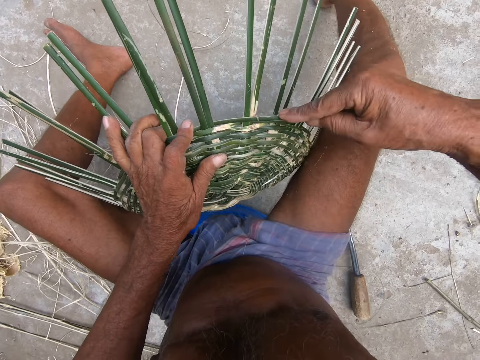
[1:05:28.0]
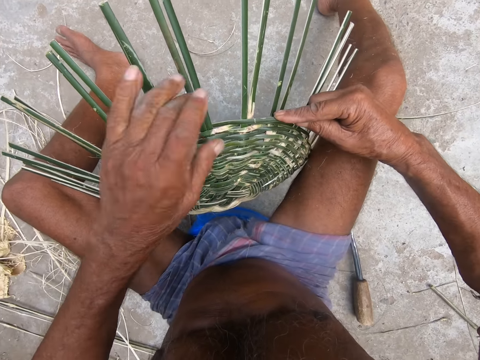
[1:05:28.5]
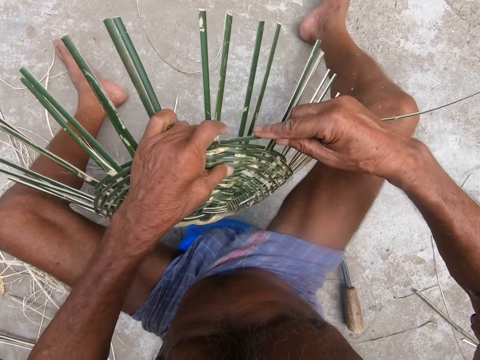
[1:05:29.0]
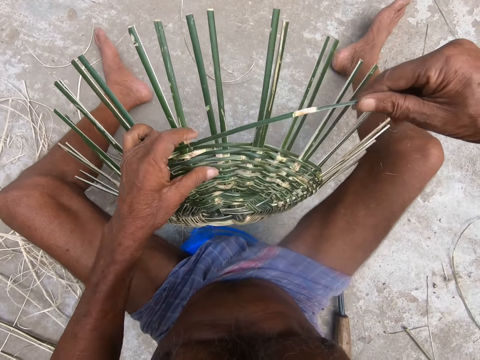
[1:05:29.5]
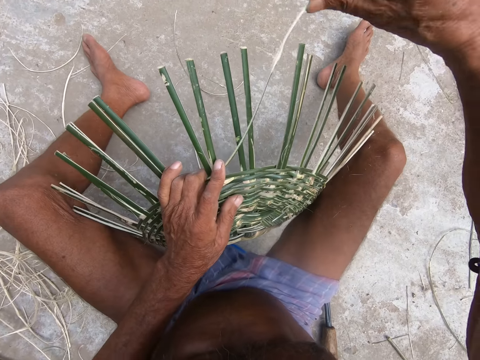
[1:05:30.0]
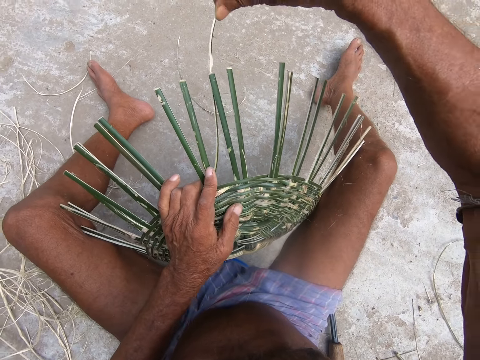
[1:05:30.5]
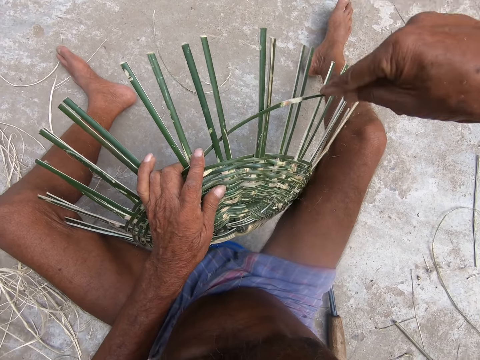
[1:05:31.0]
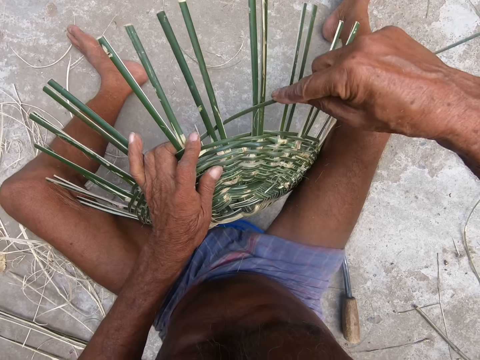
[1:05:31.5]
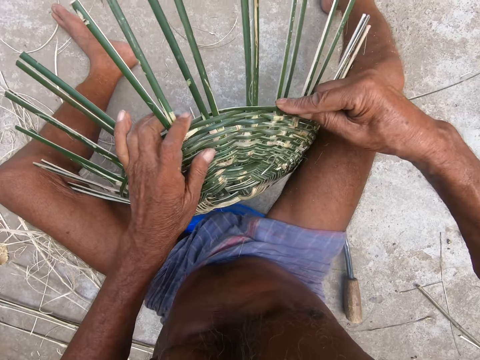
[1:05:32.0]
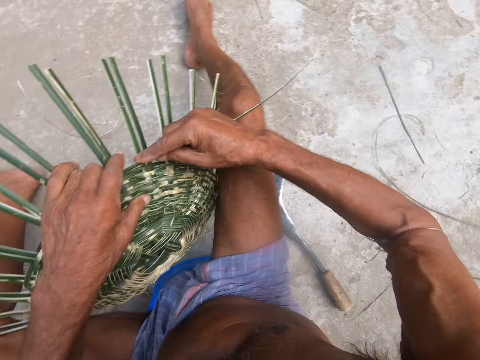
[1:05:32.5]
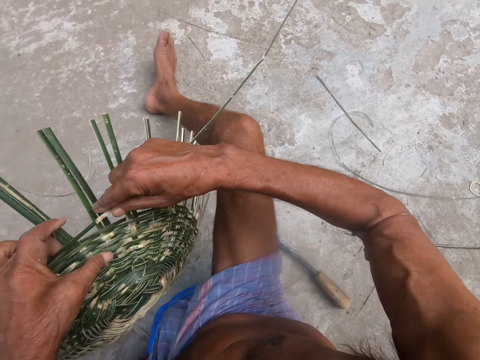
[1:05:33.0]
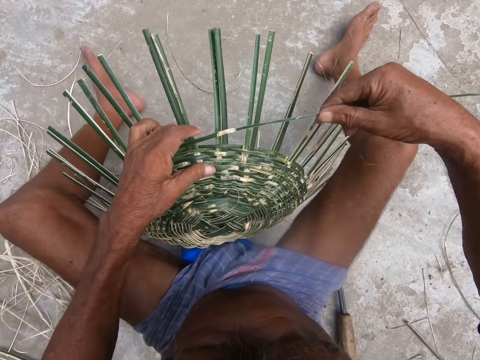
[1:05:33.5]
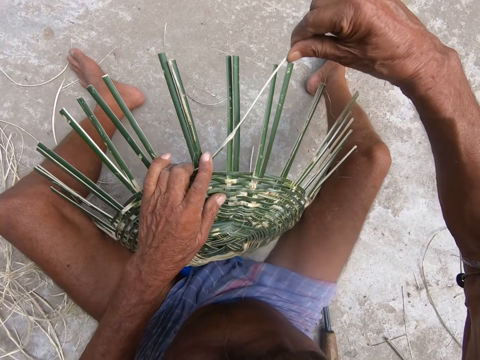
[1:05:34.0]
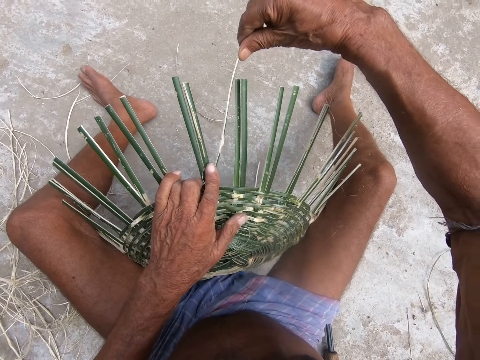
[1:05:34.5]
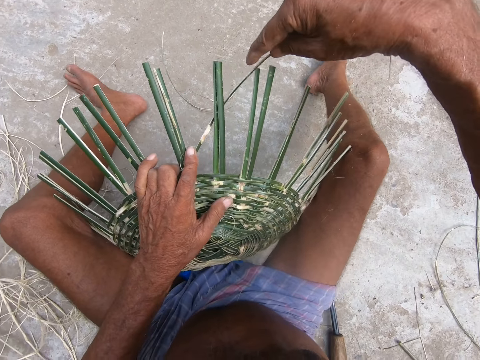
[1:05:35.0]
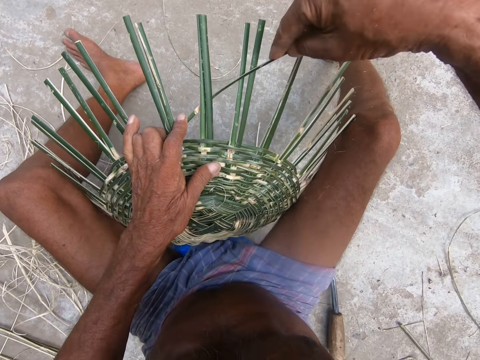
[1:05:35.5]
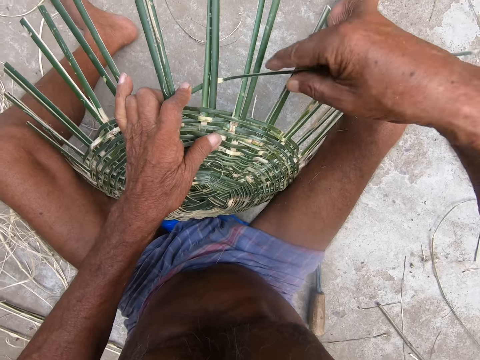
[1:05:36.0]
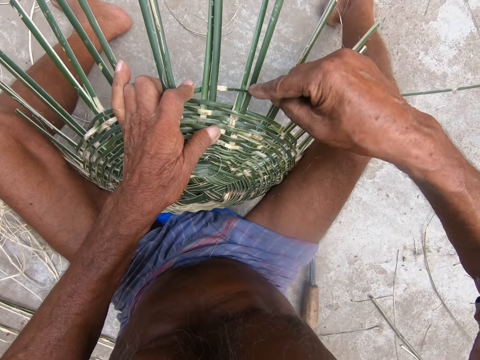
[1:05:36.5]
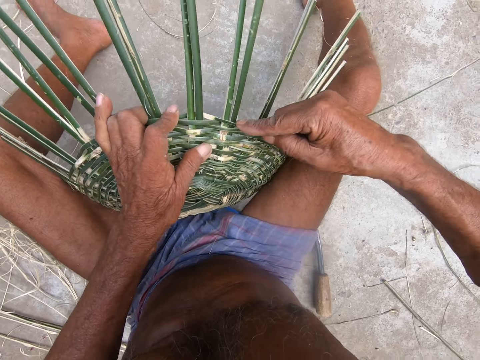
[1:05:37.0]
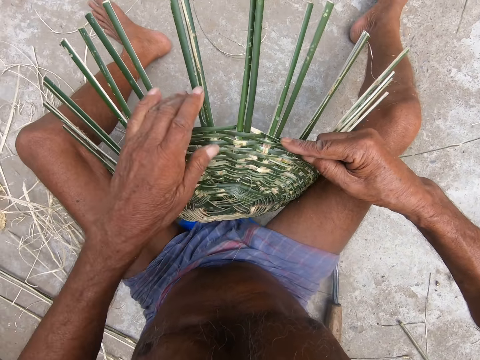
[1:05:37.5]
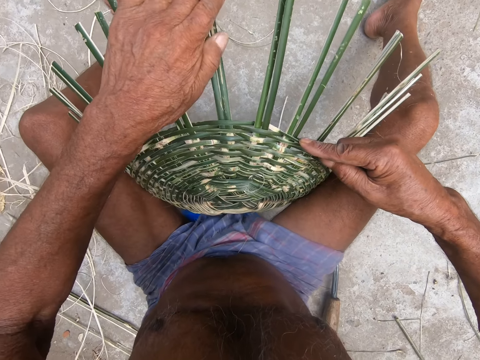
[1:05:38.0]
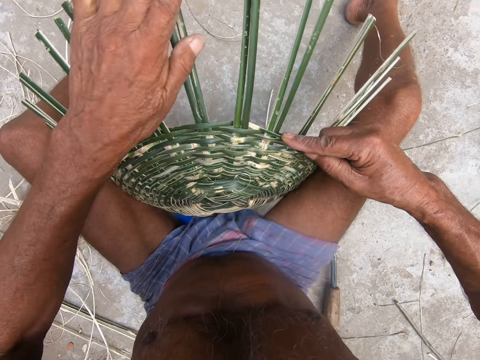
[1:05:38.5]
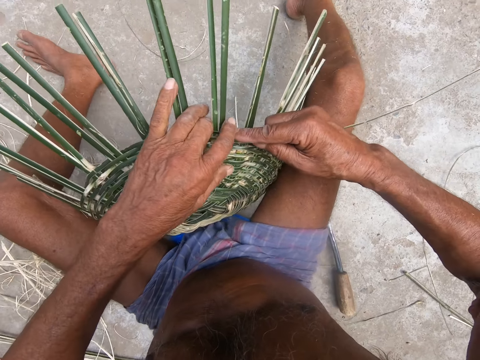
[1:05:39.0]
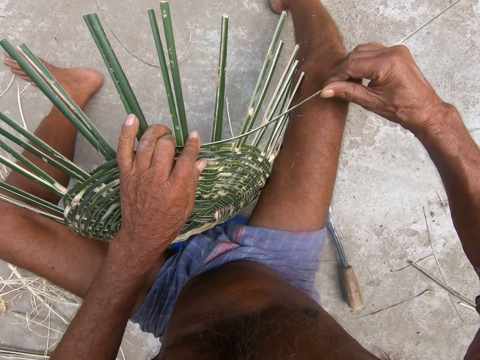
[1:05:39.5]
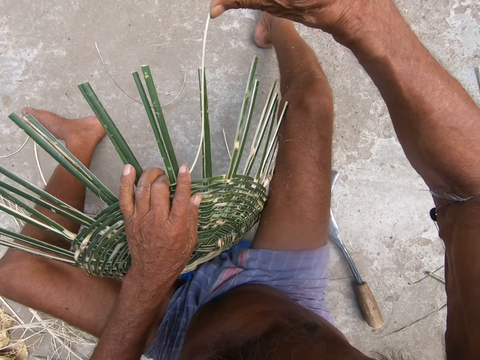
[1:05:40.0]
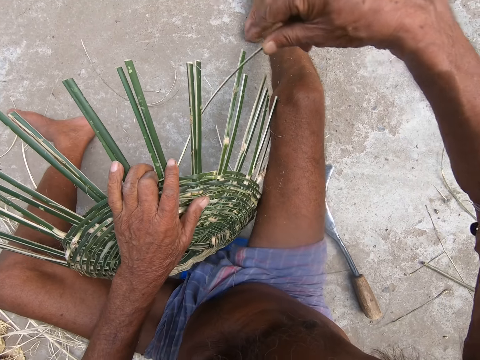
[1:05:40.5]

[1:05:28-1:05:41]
The camera wearer fixes a sisal. They rotate the basket. They fix the sisal. They tighten the sisal. They touch the sisal.

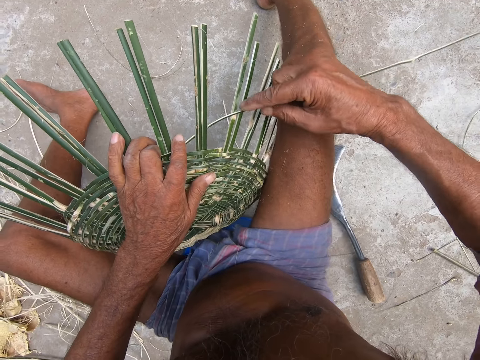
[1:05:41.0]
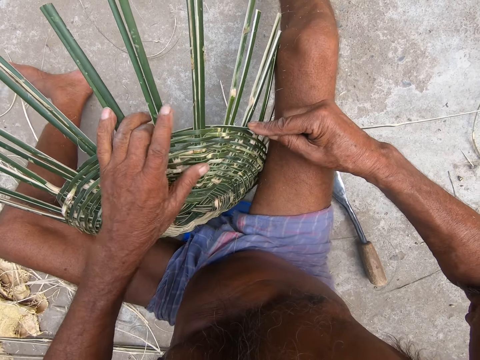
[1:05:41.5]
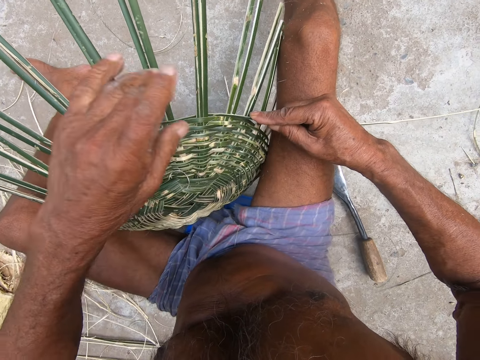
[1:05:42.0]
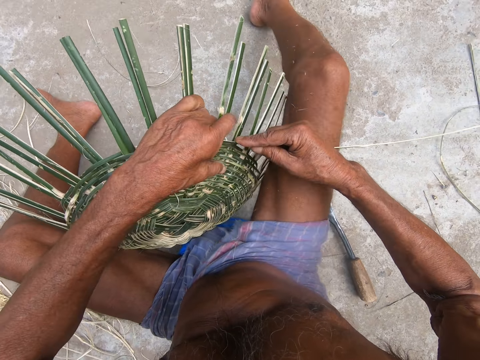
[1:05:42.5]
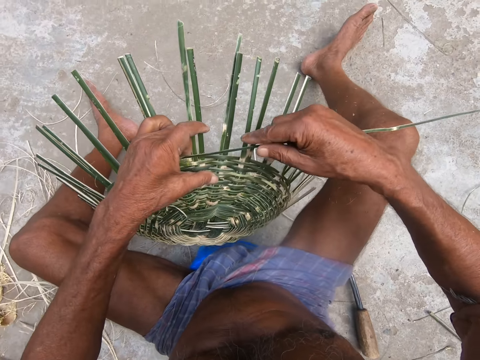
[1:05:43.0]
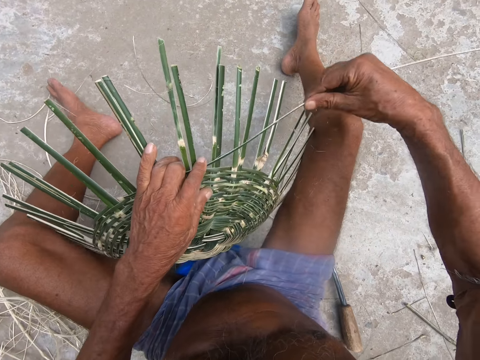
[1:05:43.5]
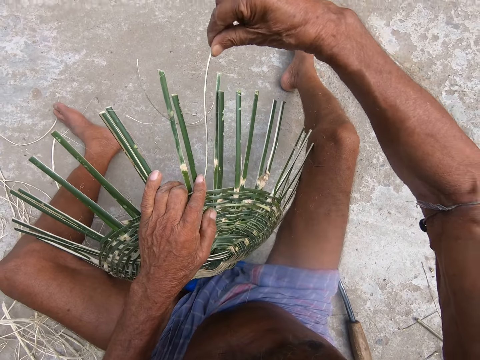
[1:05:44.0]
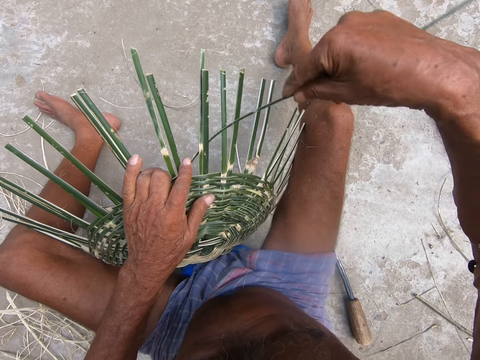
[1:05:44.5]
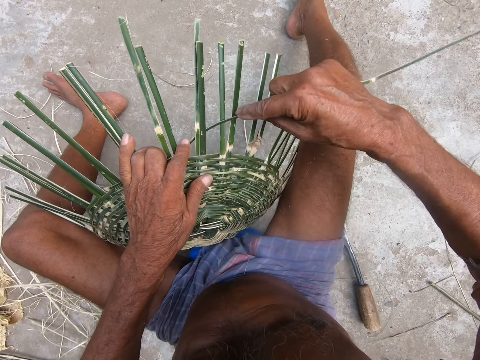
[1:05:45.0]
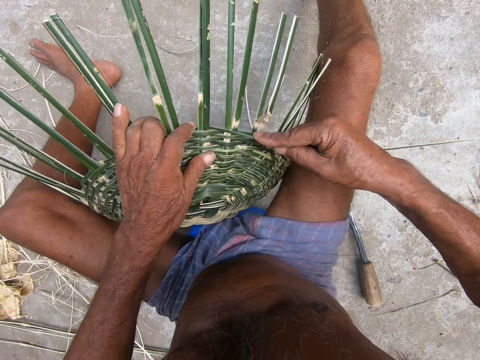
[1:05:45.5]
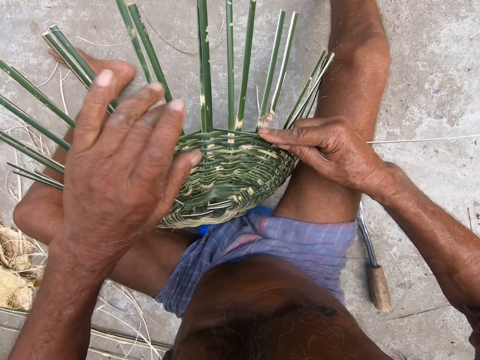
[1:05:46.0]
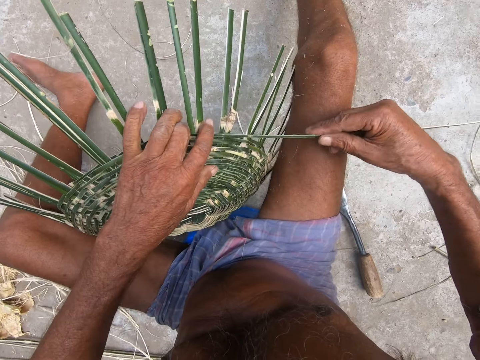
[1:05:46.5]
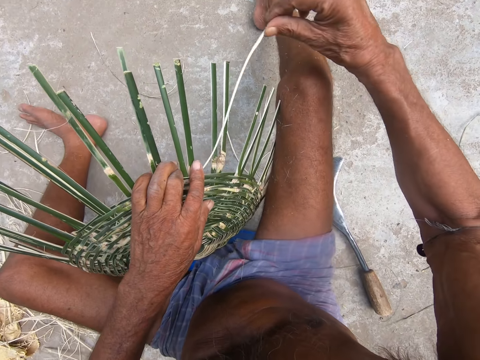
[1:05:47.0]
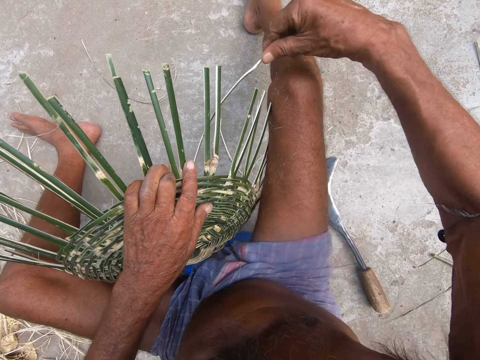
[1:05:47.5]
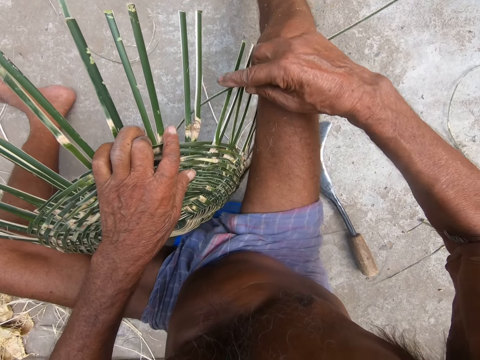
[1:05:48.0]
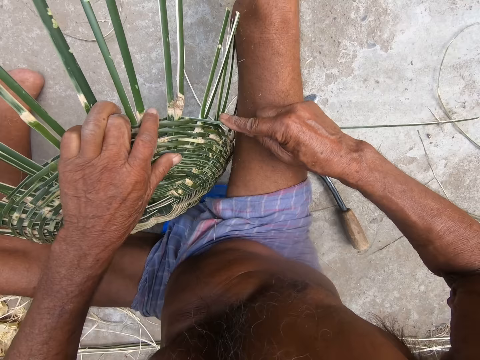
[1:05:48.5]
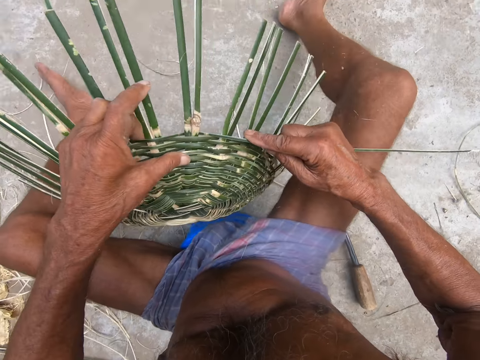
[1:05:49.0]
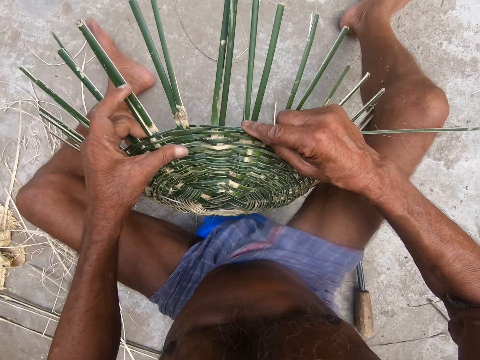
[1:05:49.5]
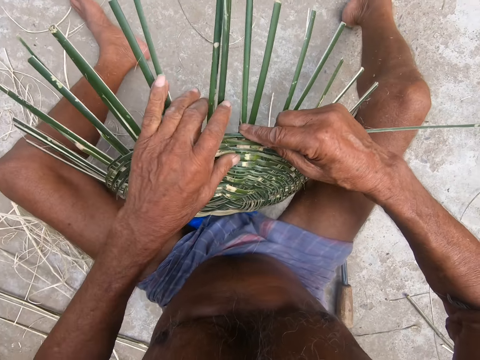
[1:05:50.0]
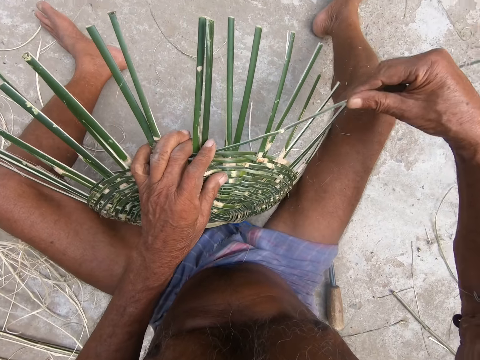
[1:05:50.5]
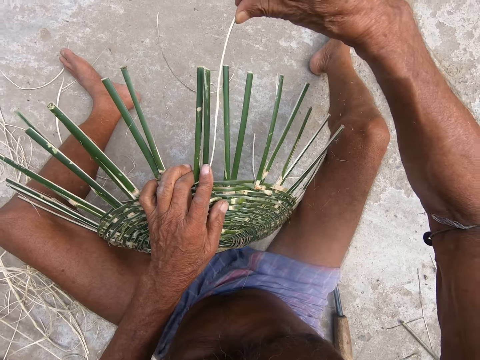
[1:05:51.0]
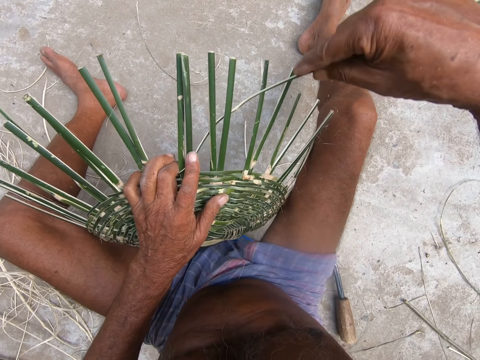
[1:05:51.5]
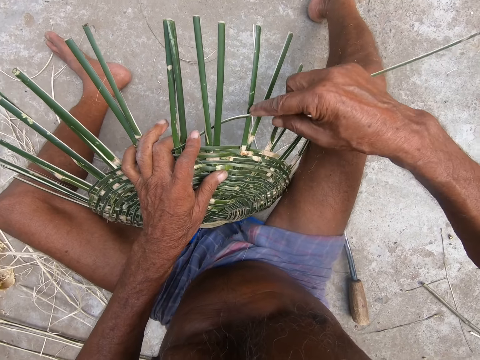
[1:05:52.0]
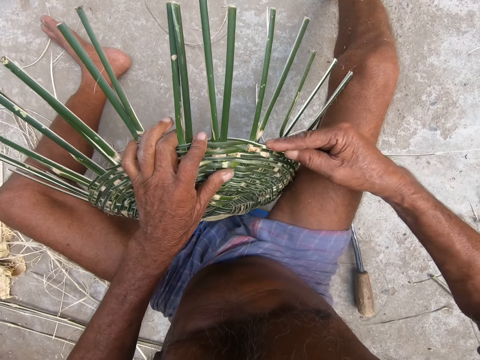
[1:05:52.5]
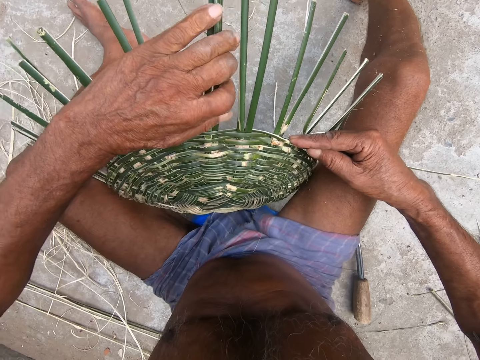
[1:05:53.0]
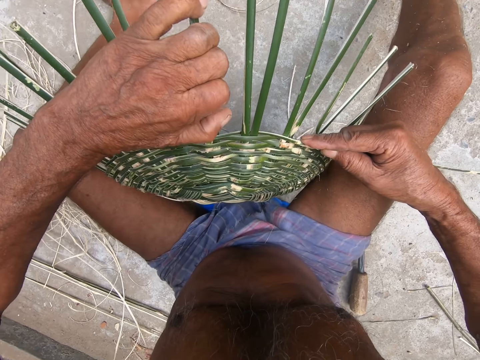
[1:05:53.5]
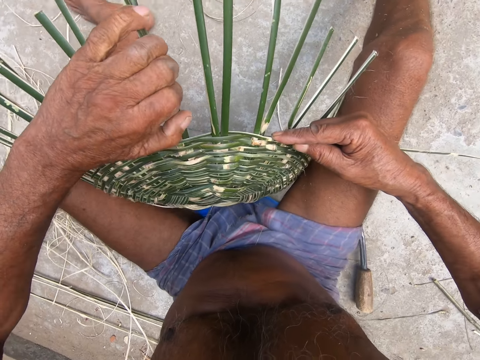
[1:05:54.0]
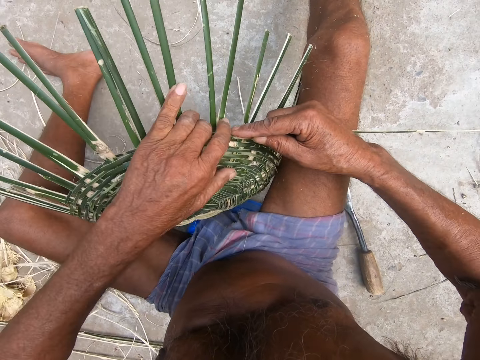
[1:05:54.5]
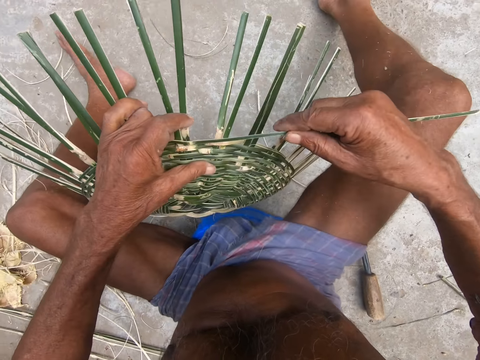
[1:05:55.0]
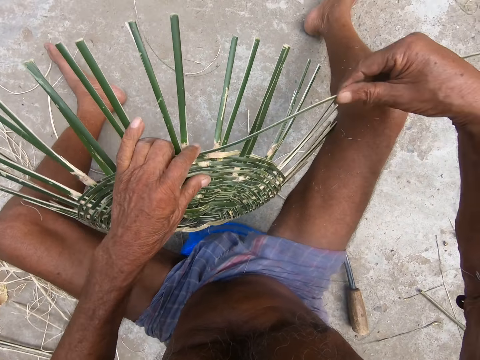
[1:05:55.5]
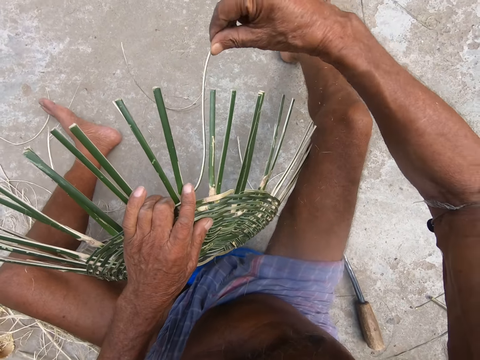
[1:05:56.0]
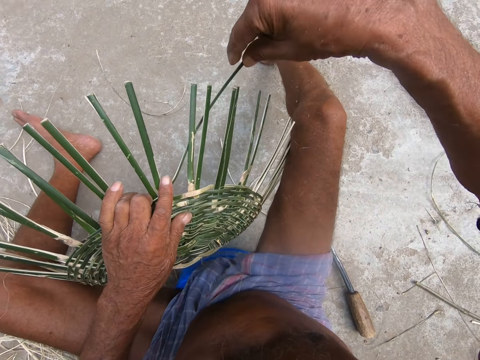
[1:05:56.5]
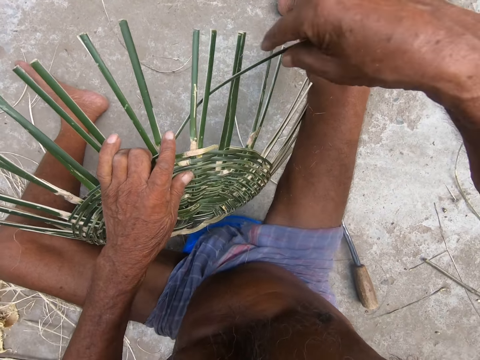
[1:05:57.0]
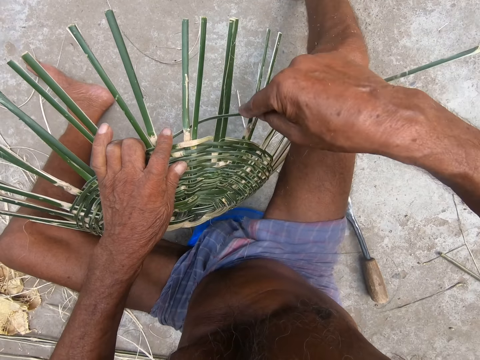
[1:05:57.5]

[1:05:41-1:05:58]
The camera wearer fixes a sisal. They rotate the basket. They tighten the sisal. They fix the sisal. They rotate the basket. They hold the sisal. They rotate the basket.
